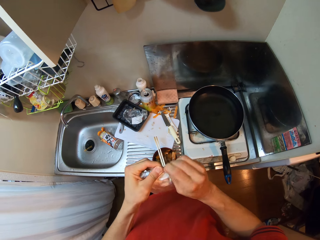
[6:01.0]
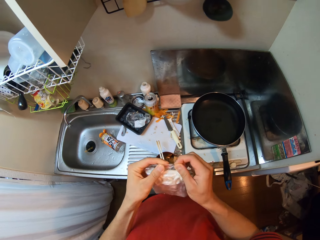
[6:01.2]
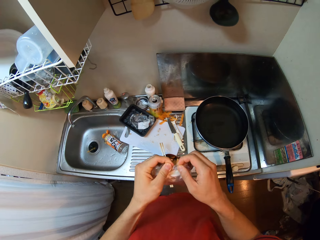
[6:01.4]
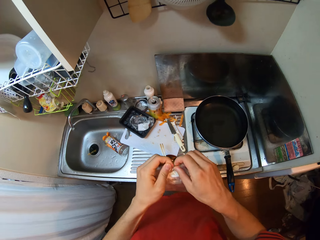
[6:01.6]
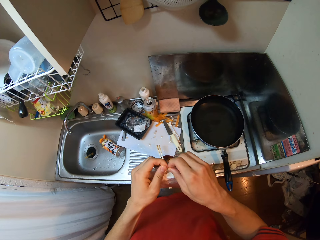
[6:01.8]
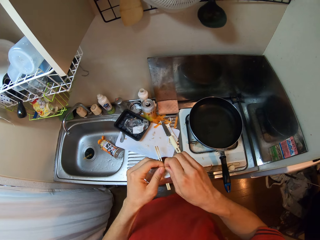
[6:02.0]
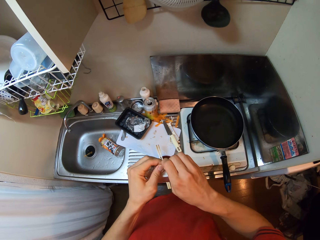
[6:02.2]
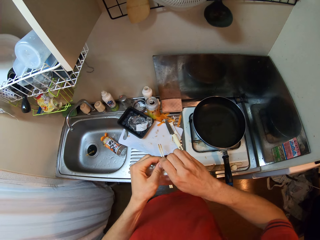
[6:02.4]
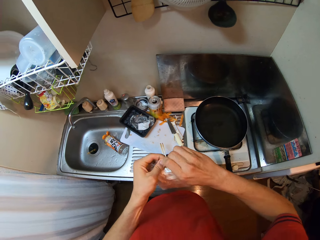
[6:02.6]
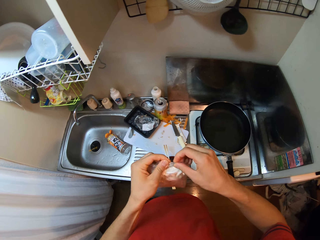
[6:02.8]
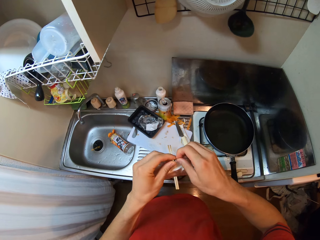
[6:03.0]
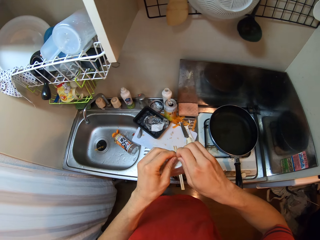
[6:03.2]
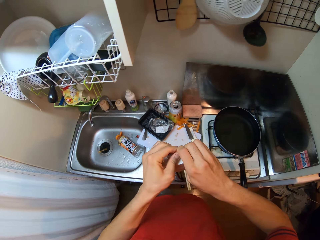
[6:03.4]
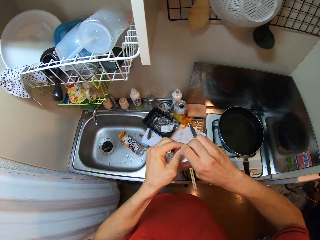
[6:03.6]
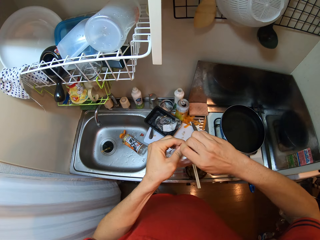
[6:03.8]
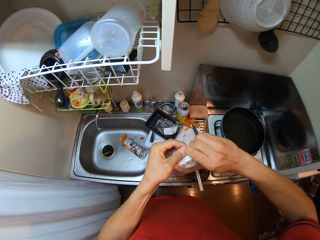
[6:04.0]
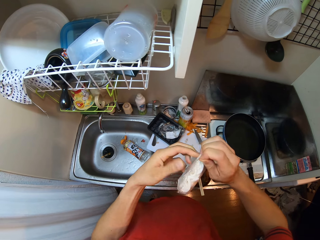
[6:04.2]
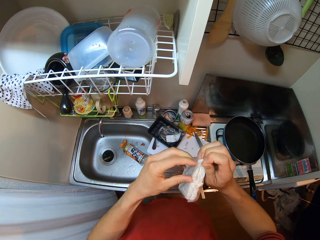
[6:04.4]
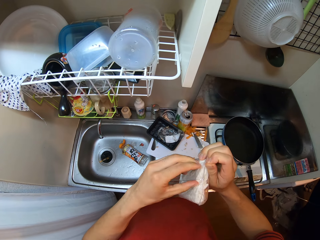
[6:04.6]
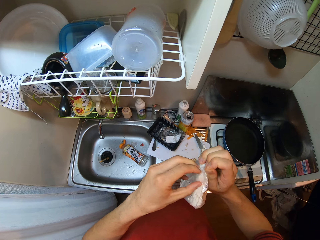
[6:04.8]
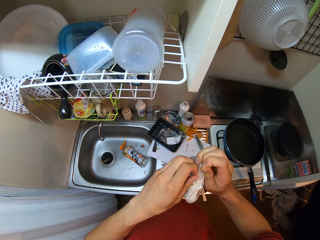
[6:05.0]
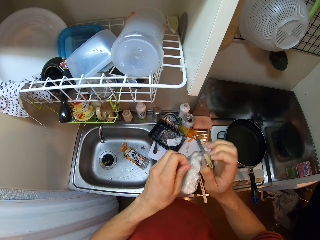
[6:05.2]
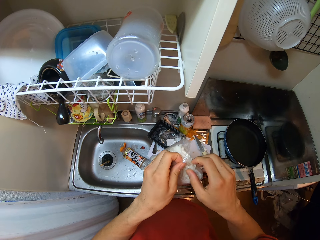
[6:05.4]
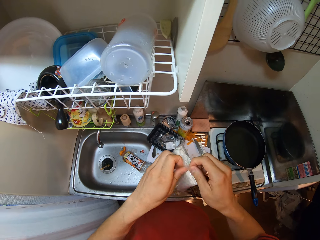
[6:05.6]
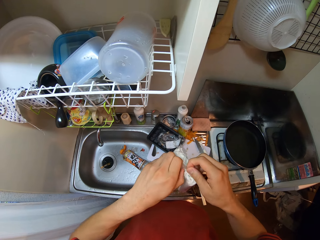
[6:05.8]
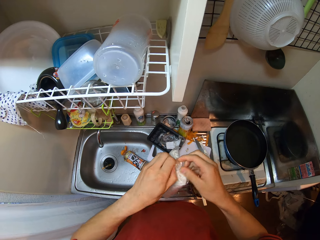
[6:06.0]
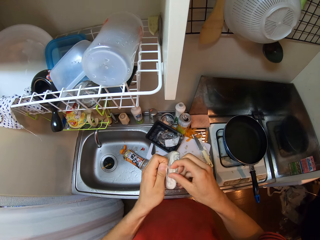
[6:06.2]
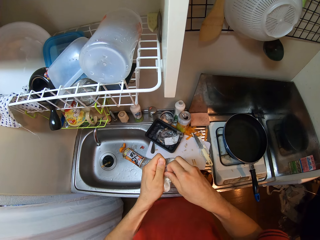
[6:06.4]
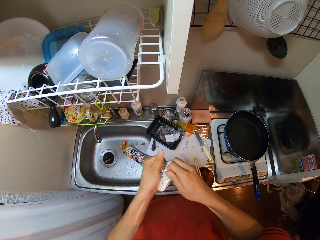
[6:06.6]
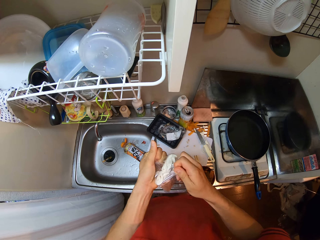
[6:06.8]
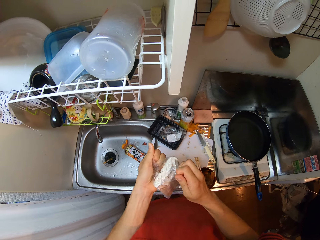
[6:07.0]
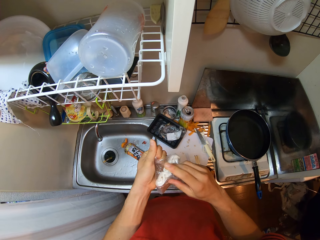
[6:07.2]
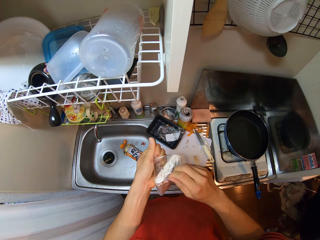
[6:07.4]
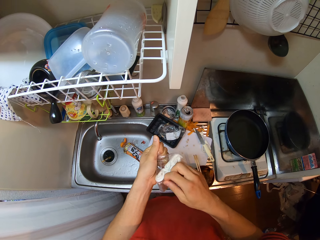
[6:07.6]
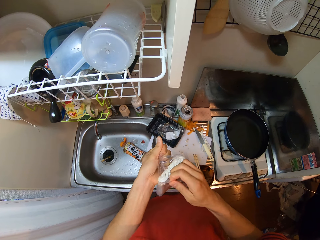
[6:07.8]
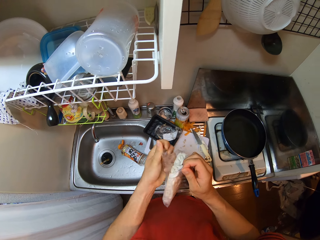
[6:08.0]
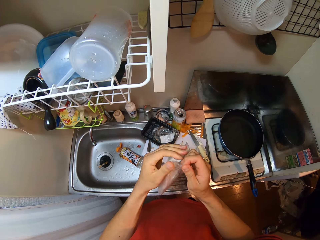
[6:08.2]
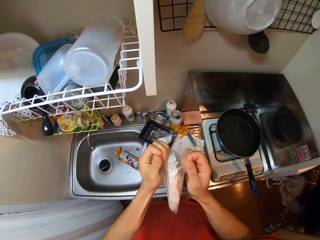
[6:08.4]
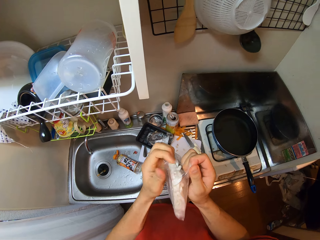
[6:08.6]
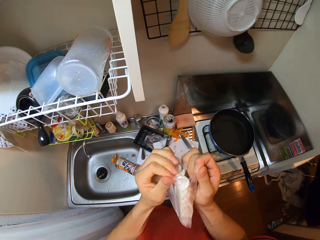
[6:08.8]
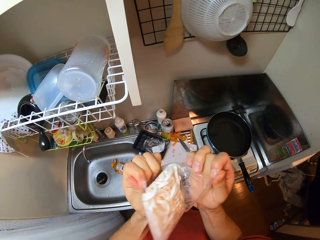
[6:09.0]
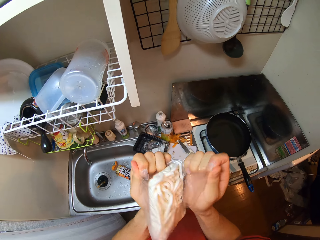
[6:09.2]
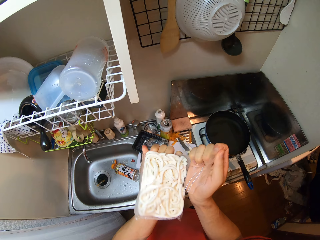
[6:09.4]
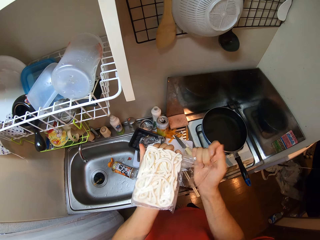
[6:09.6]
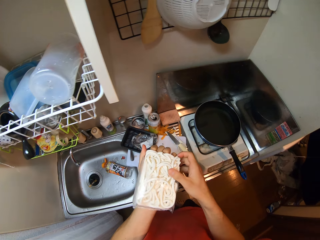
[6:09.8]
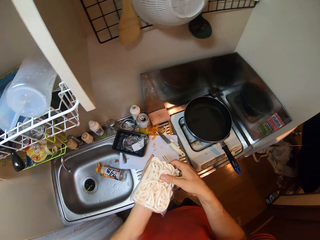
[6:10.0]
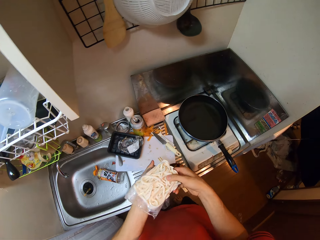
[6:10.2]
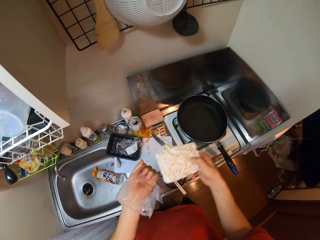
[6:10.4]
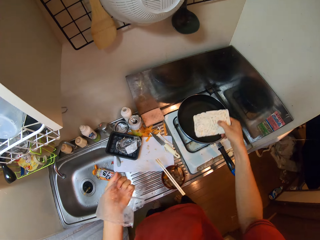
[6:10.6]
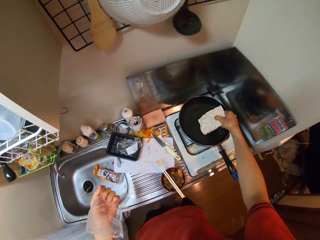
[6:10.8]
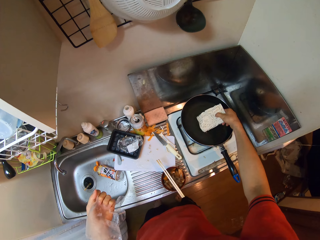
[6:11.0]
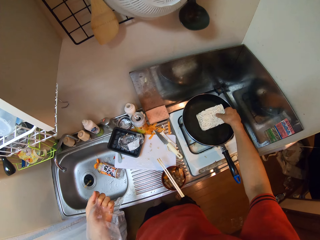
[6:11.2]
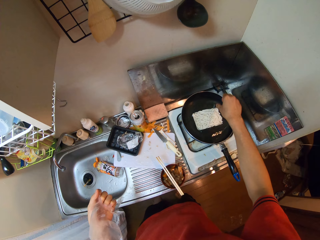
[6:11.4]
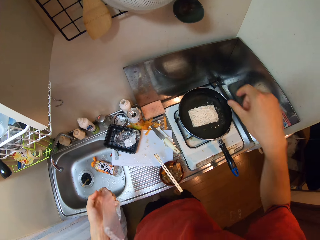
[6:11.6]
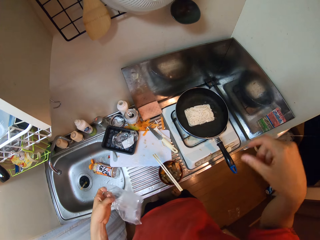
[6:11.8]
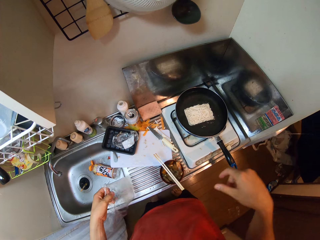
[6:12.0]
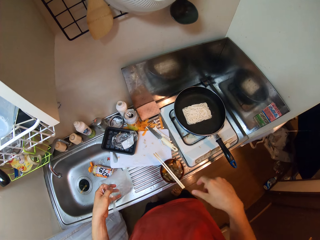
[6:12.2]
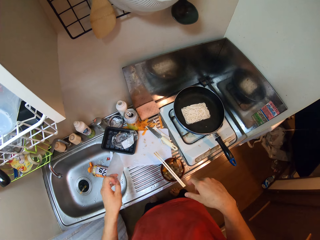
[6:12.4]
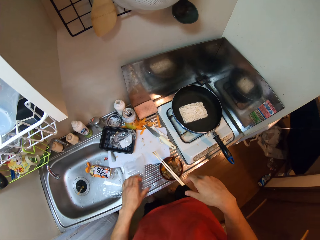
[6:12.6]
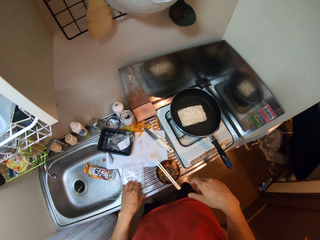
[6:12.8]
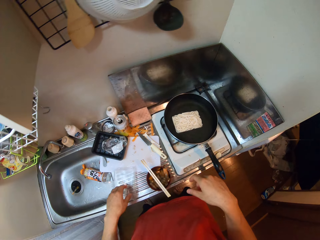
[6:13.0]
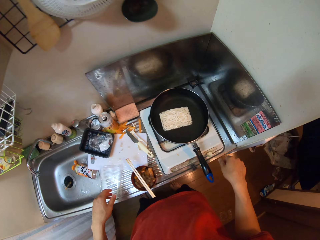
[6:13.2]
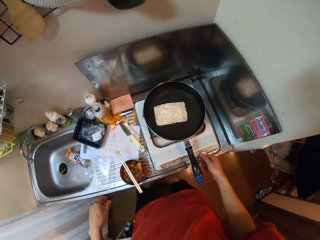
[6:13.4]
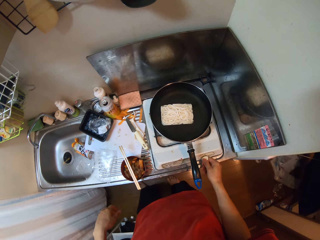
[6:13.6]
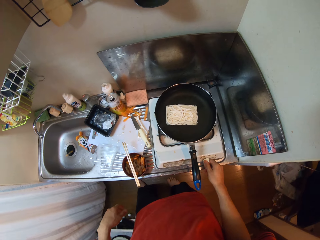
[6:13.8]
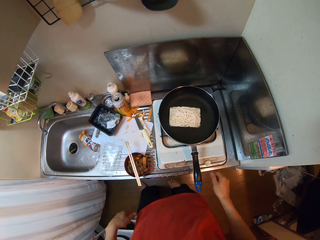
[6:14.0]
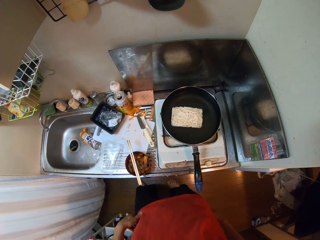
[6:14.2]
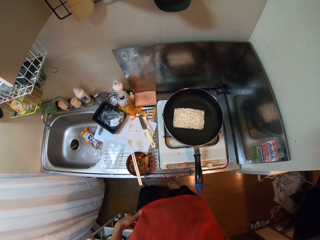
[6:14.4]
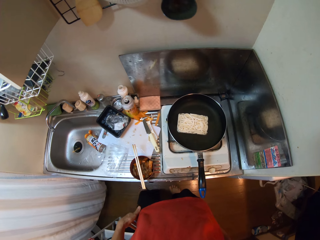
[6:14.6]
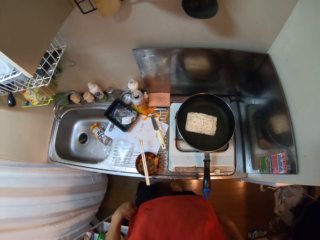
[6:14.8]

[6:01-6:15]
The camera wearer opens the pasta. She tears the nylon with her hands. She drops the noodles in the nylon into the frypan on the gas cooker. She drops the nylon on the sink. She turns the knob of the gas cooker with her right hand.

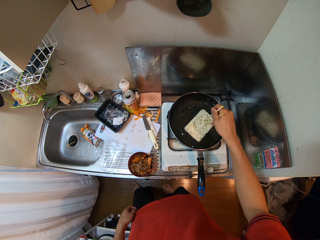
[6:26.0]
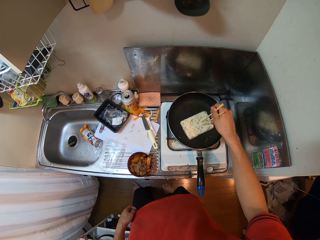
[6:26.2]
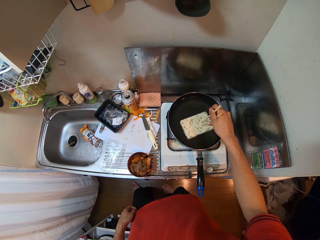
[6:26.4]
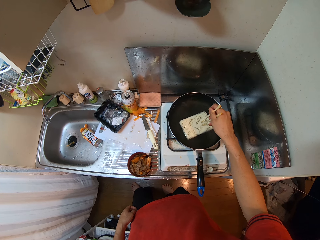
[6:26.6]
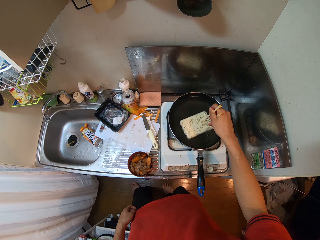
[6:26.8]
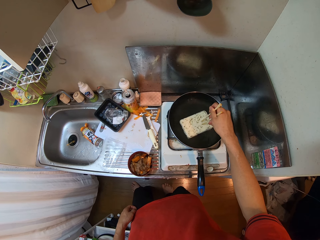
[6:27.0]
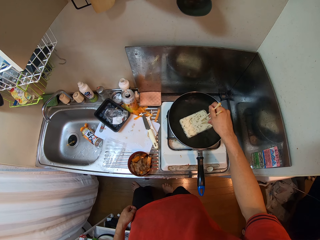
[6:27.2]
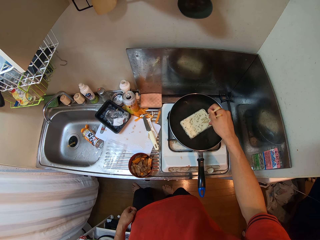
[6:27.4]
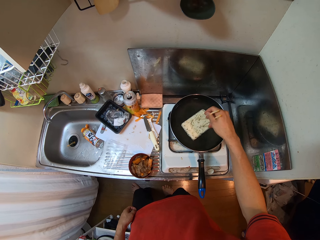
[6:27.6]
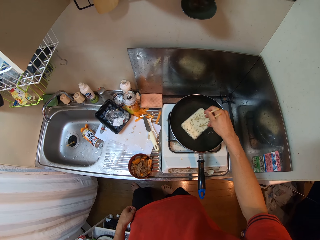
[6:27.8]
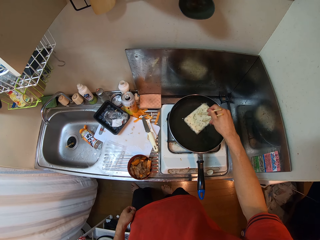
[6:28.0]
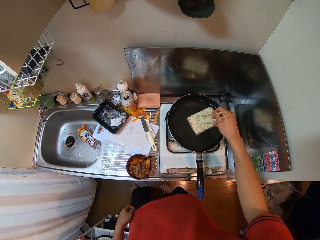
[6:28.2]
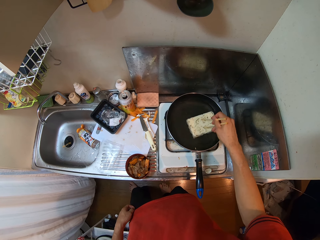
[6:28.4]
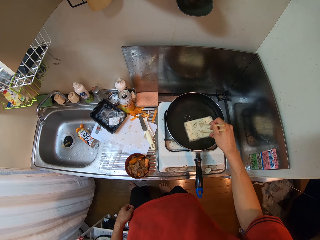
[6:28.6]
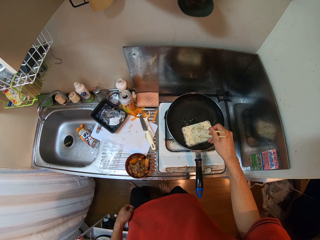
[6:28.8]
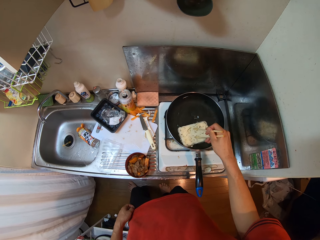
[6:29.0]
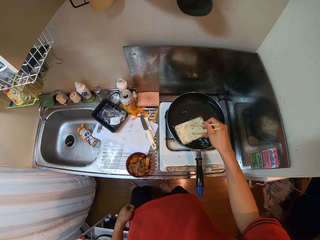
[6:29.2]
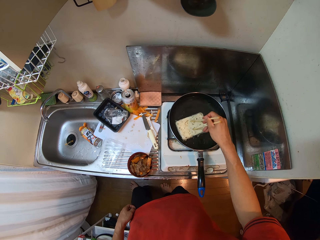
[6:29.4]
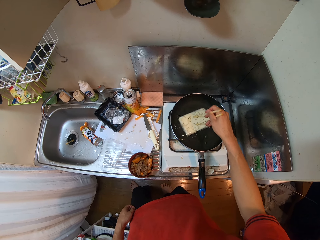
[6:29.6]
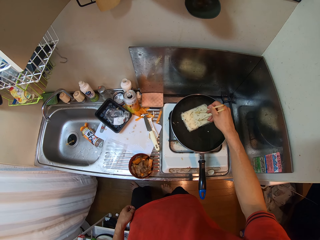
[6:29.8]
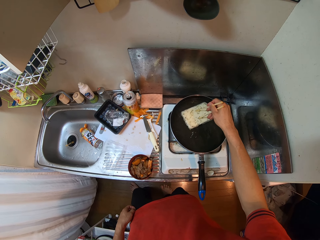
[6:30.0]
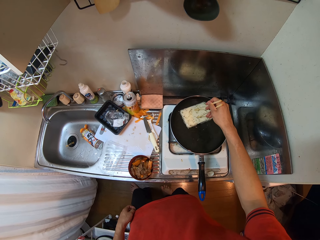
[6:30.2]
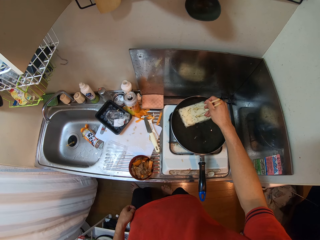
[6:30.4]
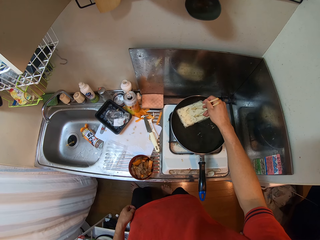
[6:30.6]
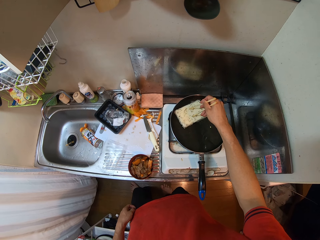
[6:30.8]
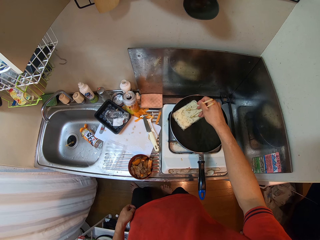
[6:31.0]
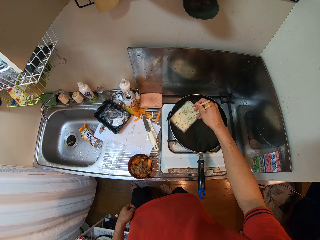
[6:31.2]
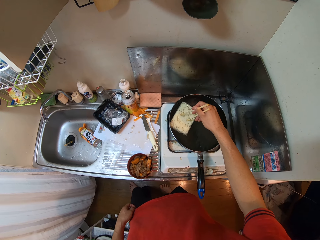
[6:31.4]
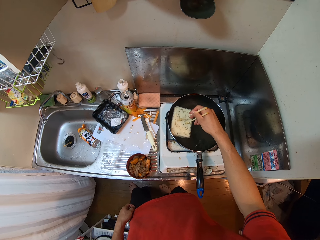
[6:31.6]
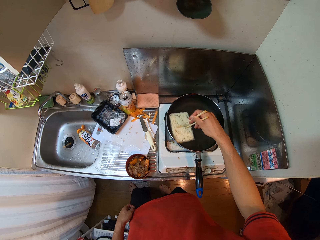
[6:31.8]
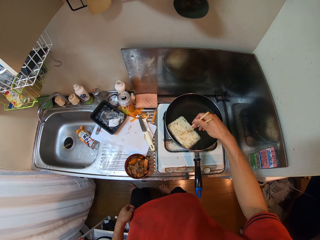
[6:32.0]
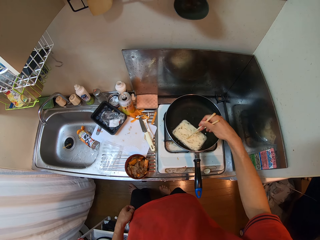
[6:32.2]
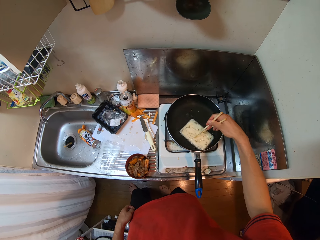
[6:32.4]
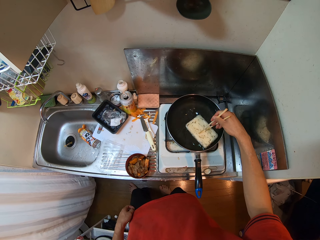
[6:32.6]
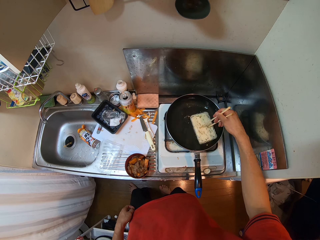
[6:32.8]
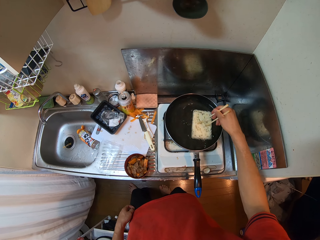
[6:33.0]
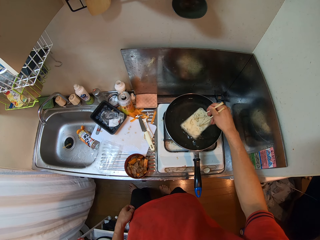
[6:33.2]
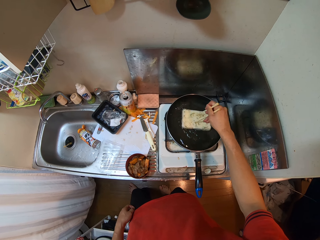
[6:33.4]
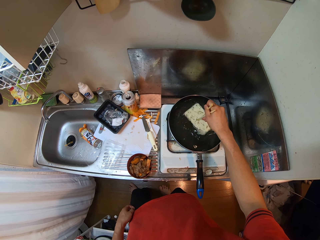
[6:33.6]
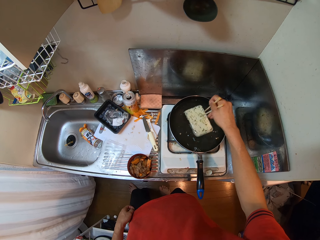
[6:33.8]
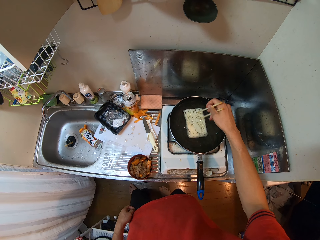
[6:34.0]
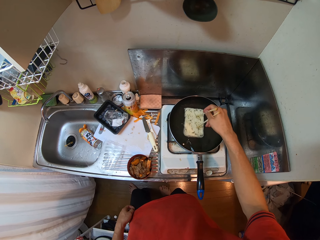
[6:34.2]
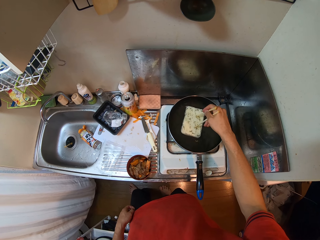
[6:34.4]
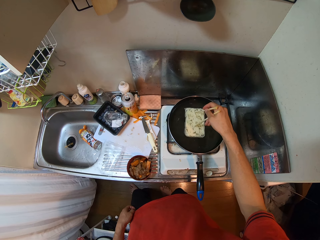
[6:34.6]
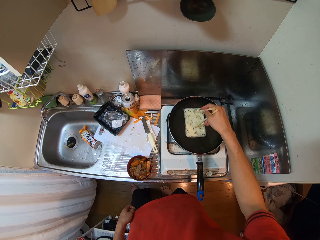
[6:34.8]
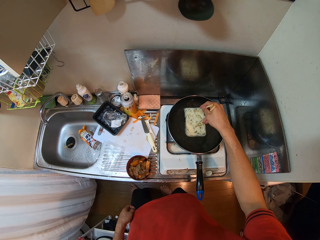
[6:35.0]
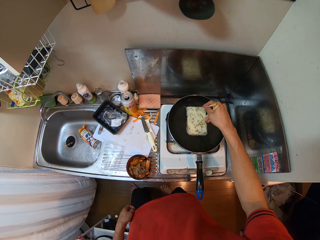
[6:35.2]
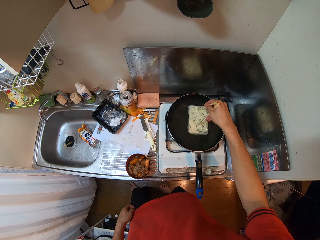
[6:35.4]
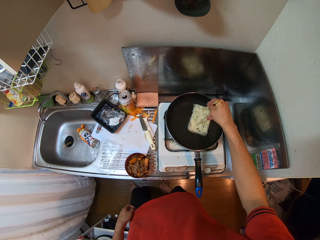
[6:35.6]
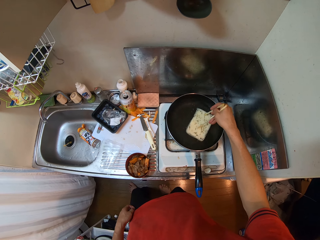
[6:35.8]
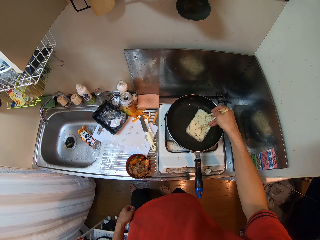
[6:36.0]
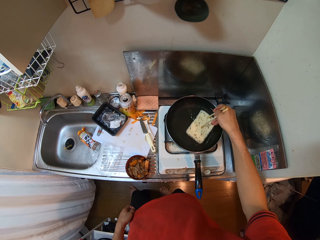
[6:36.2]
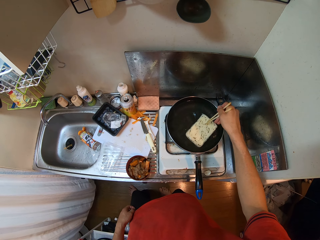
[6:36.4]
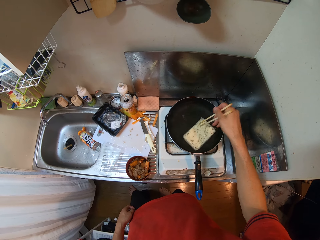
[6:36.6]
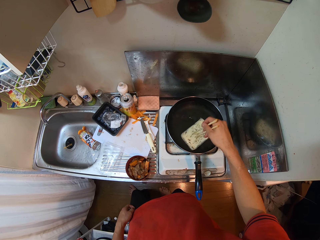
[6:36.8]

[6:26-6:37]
The camera wearer moves the noodles in the frypan with the chopsticks.
